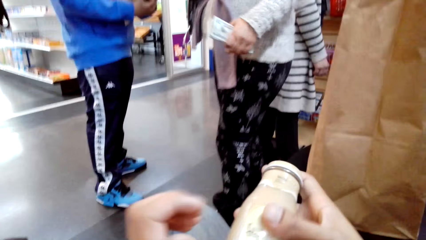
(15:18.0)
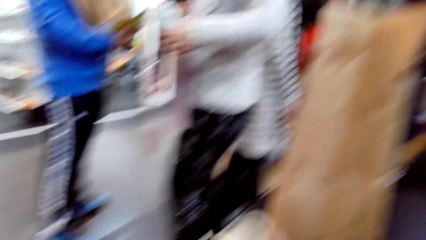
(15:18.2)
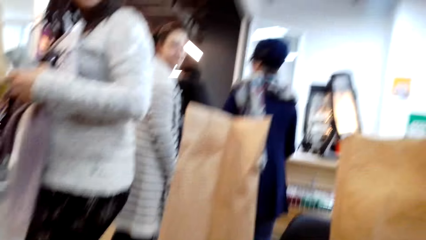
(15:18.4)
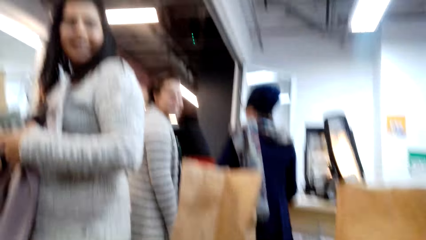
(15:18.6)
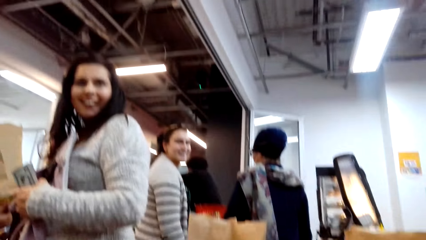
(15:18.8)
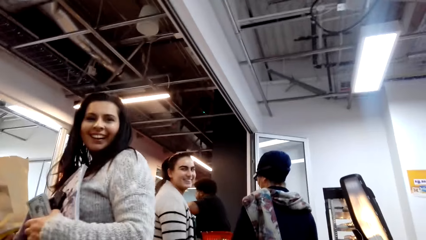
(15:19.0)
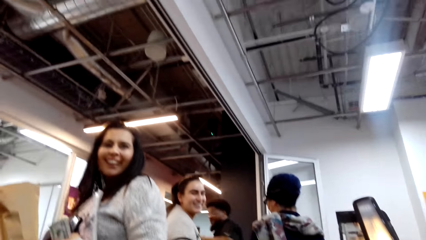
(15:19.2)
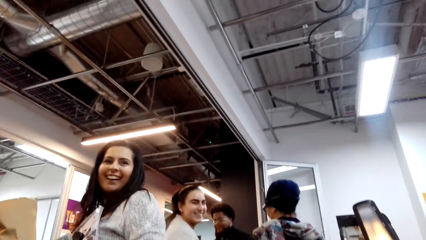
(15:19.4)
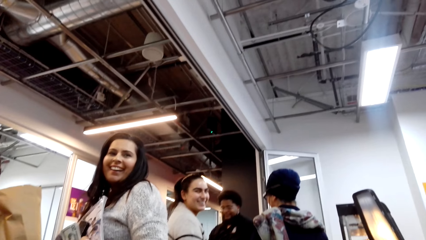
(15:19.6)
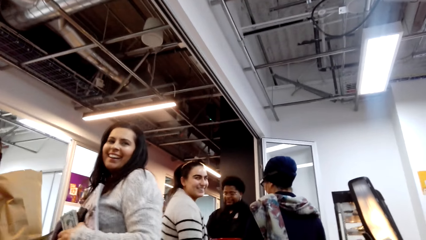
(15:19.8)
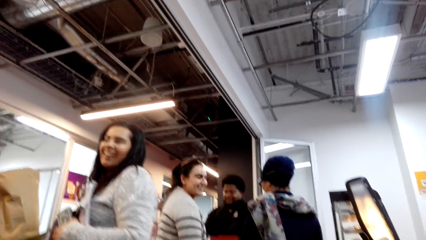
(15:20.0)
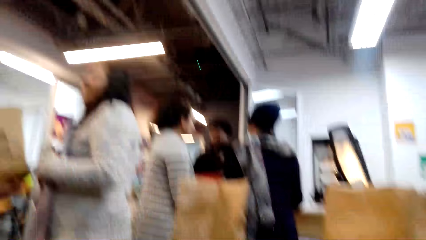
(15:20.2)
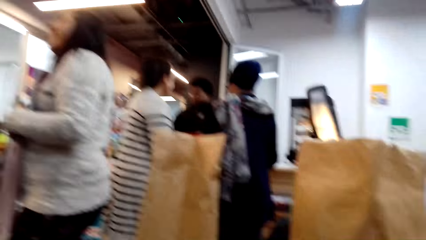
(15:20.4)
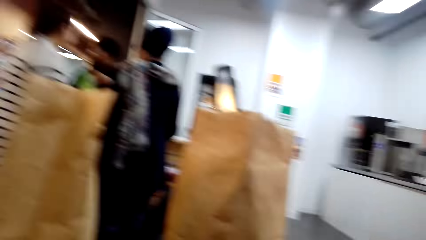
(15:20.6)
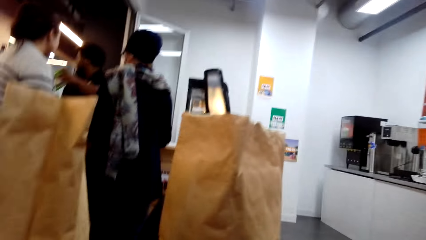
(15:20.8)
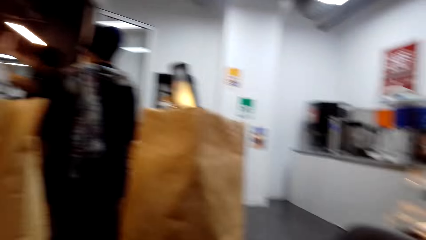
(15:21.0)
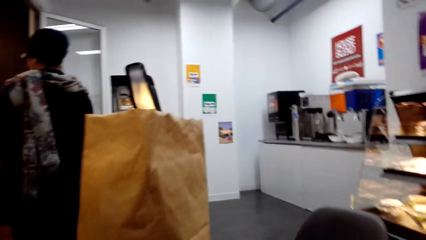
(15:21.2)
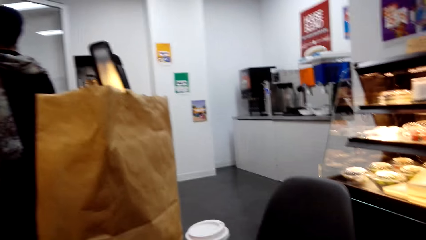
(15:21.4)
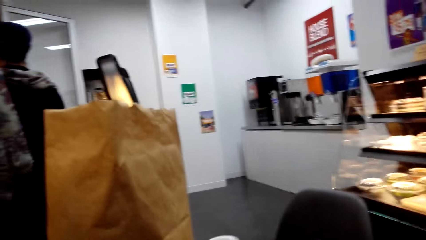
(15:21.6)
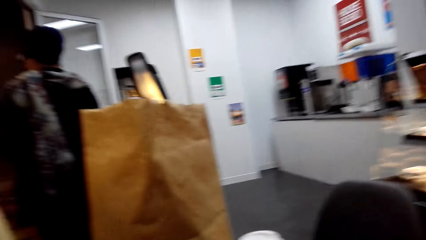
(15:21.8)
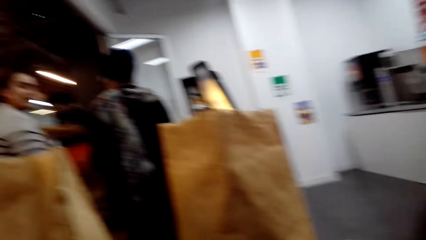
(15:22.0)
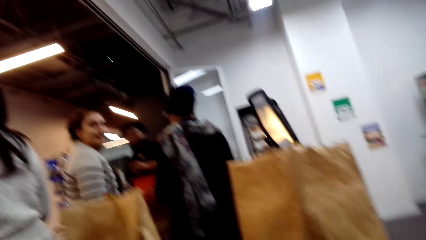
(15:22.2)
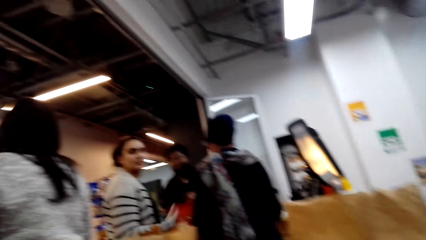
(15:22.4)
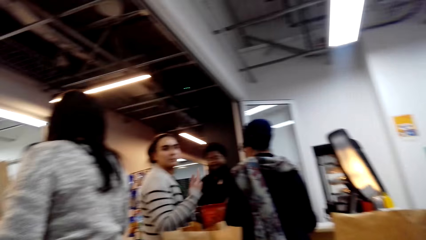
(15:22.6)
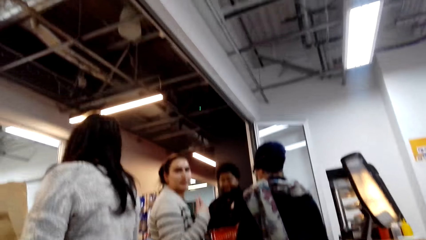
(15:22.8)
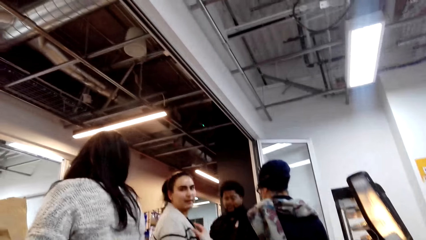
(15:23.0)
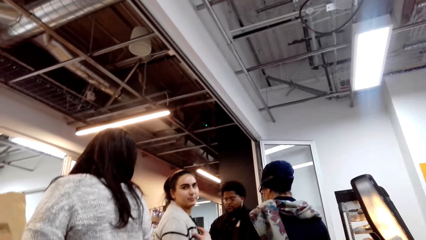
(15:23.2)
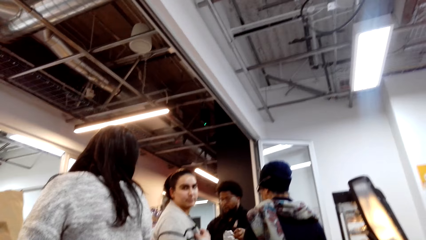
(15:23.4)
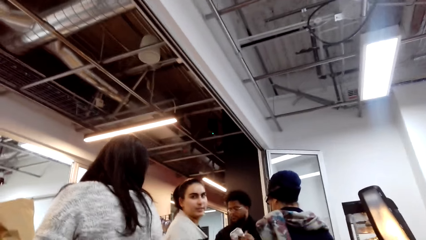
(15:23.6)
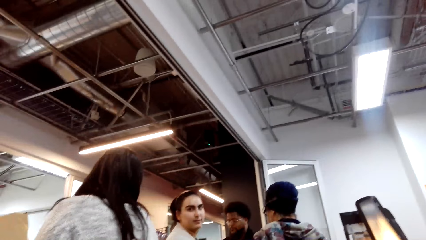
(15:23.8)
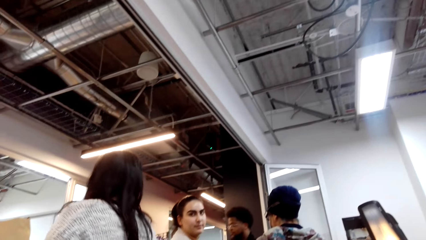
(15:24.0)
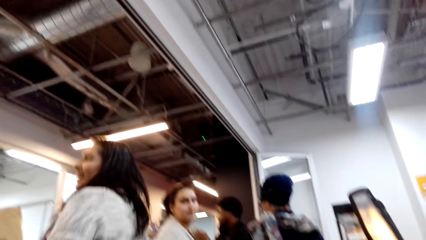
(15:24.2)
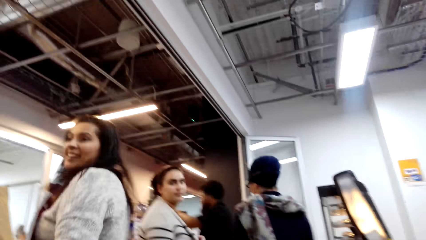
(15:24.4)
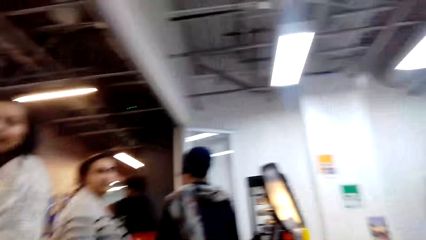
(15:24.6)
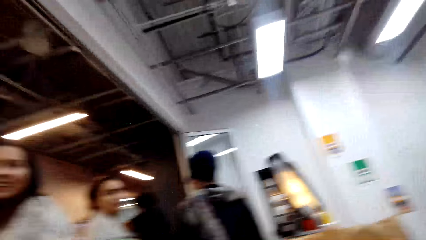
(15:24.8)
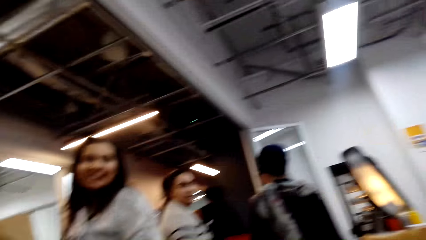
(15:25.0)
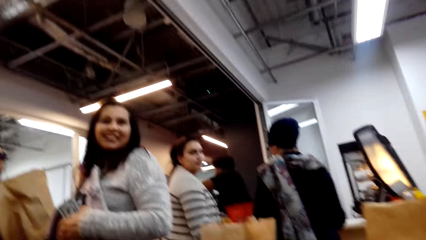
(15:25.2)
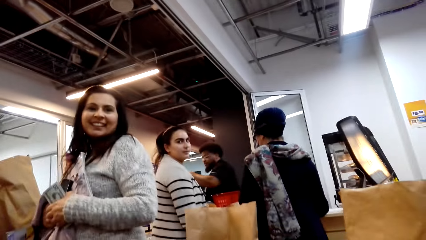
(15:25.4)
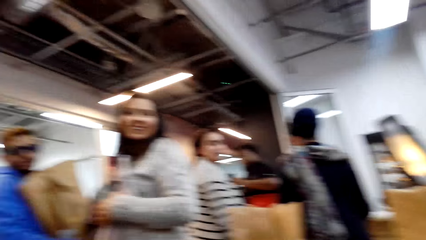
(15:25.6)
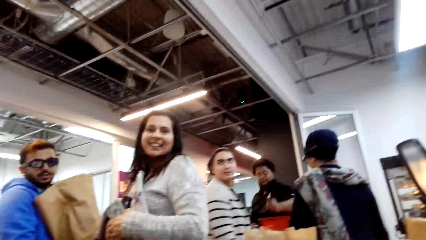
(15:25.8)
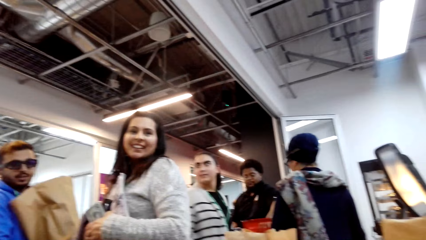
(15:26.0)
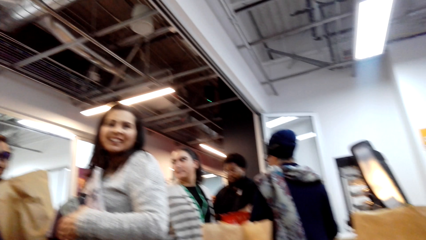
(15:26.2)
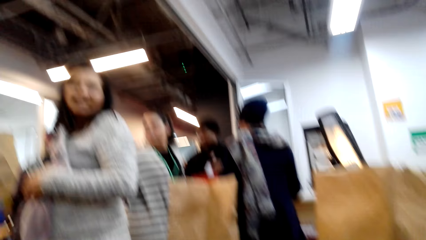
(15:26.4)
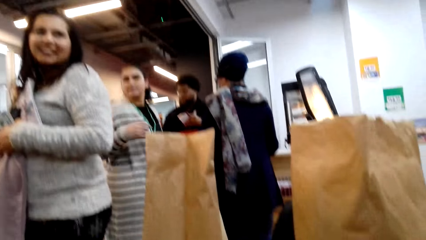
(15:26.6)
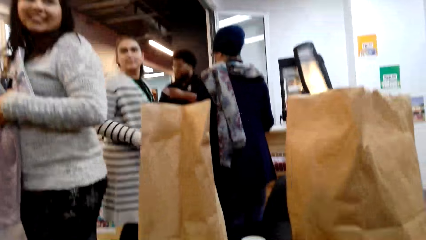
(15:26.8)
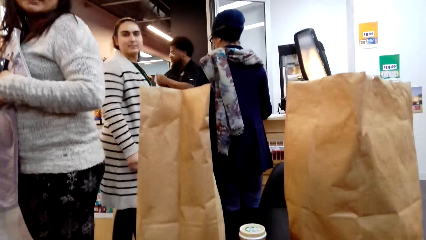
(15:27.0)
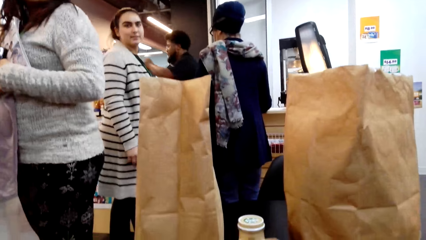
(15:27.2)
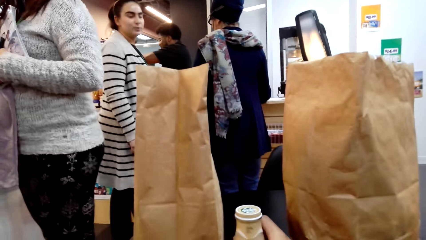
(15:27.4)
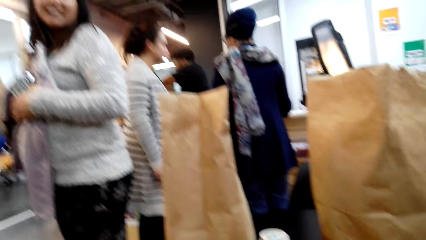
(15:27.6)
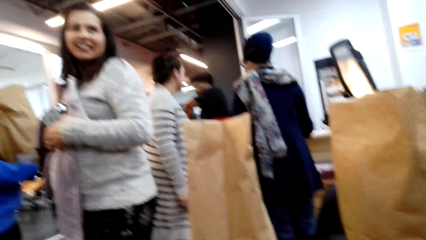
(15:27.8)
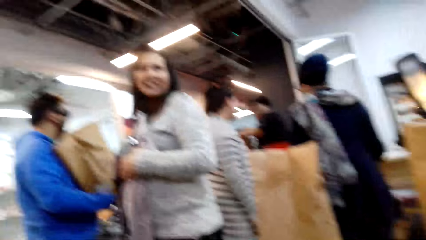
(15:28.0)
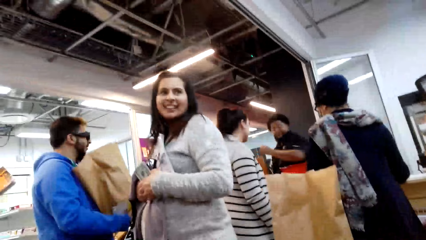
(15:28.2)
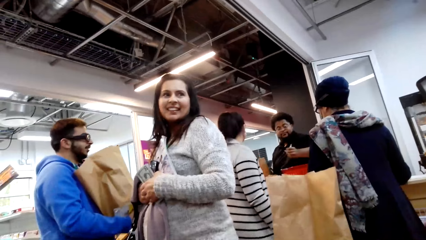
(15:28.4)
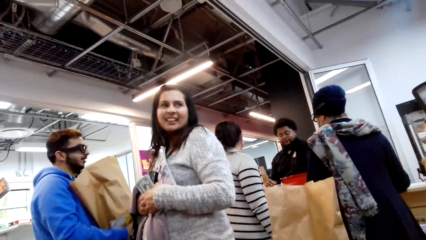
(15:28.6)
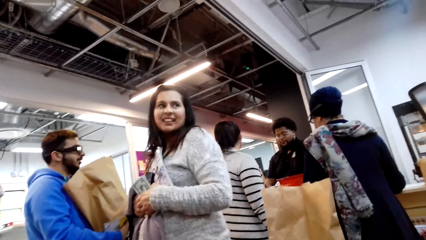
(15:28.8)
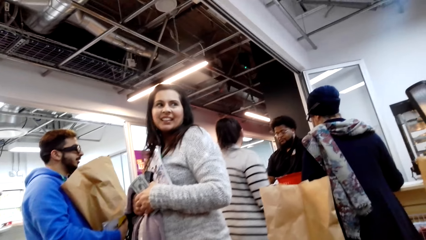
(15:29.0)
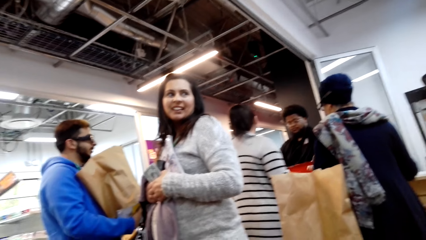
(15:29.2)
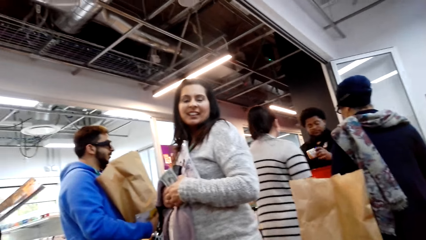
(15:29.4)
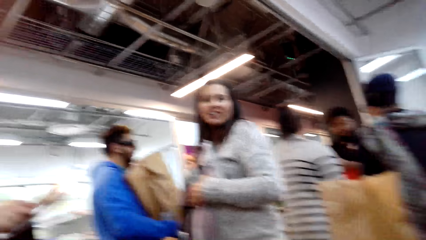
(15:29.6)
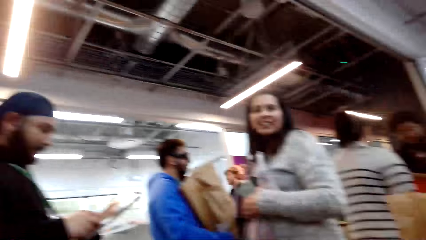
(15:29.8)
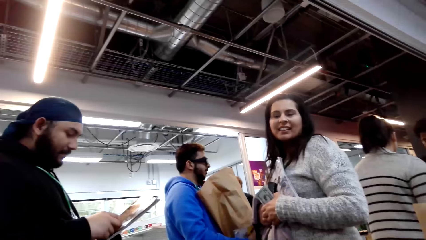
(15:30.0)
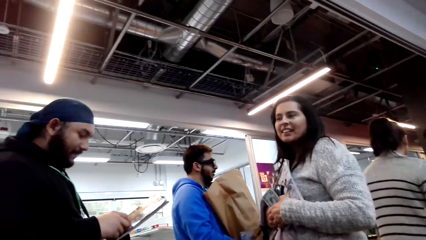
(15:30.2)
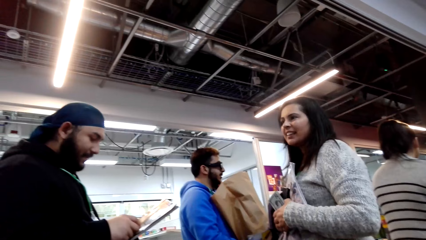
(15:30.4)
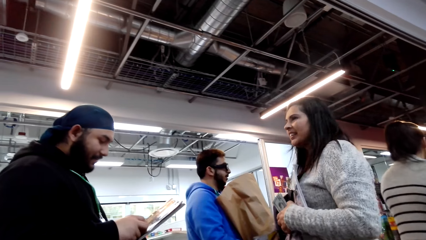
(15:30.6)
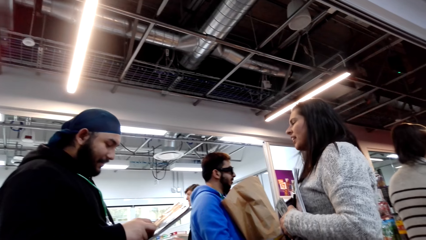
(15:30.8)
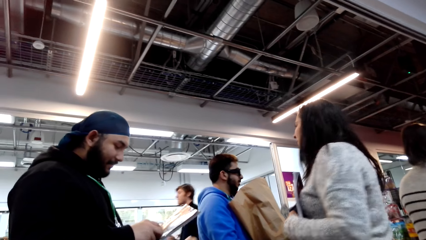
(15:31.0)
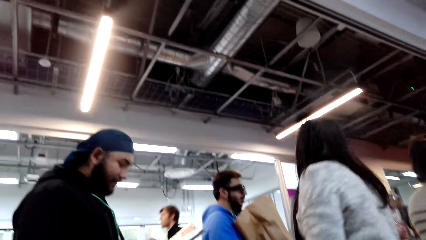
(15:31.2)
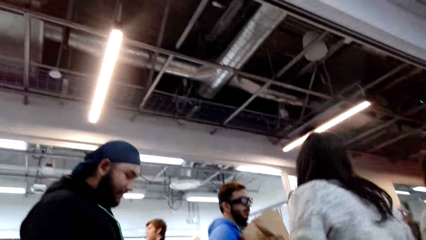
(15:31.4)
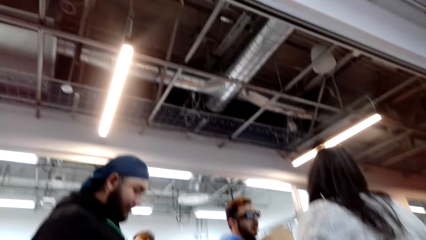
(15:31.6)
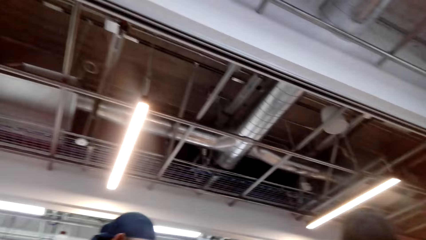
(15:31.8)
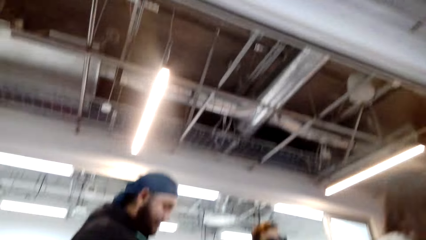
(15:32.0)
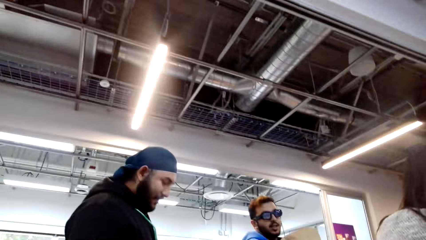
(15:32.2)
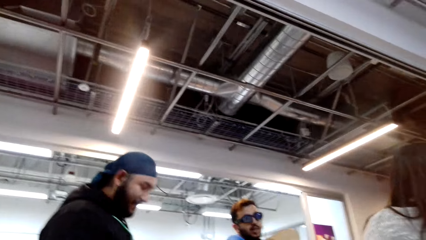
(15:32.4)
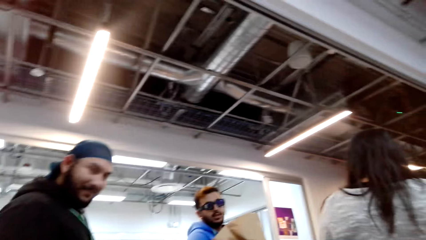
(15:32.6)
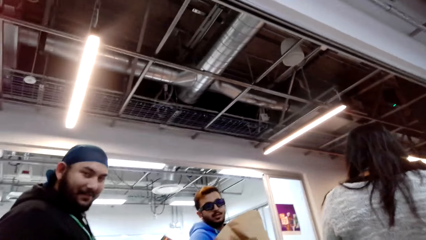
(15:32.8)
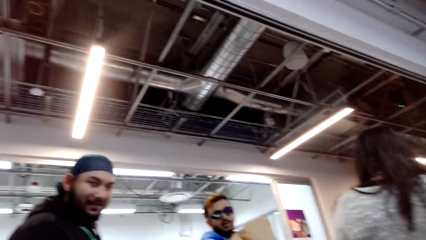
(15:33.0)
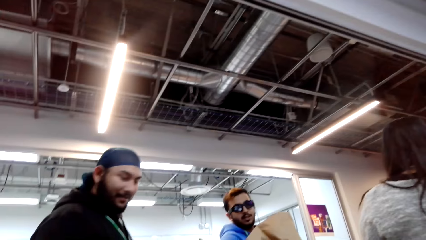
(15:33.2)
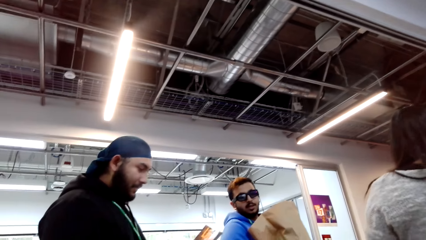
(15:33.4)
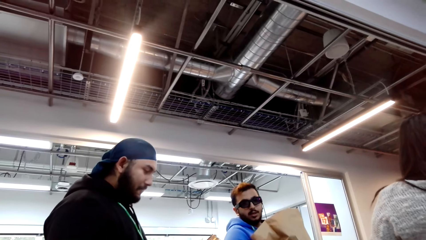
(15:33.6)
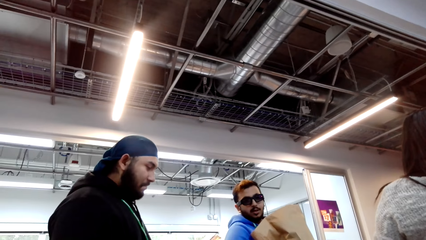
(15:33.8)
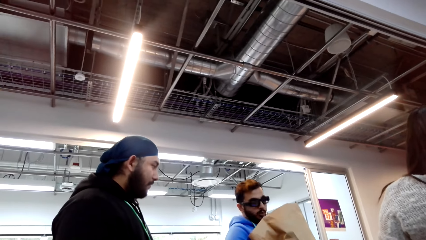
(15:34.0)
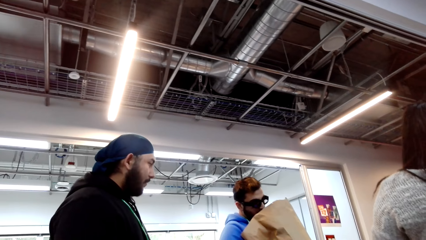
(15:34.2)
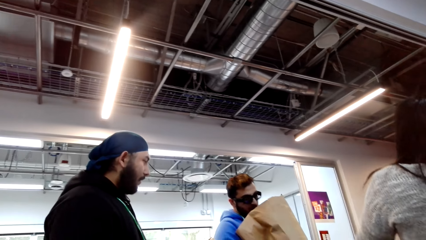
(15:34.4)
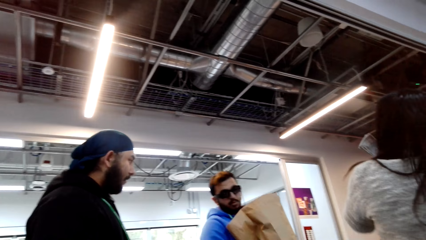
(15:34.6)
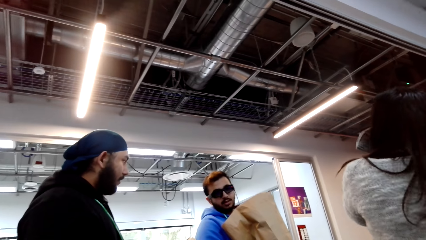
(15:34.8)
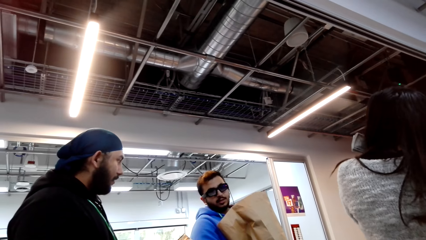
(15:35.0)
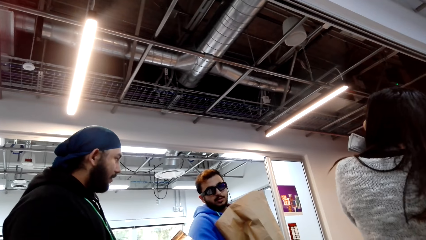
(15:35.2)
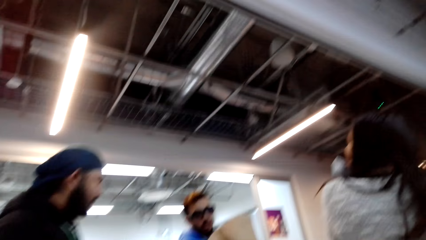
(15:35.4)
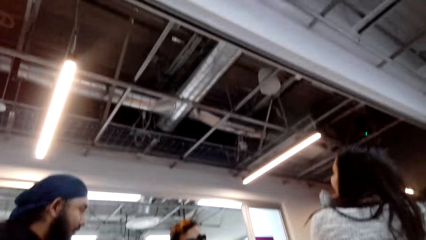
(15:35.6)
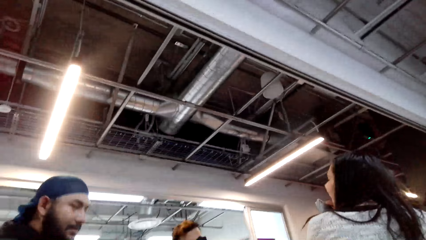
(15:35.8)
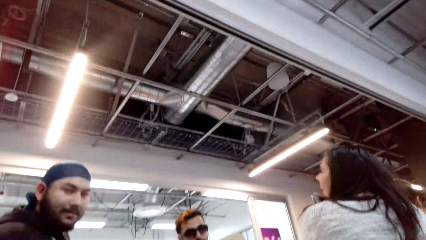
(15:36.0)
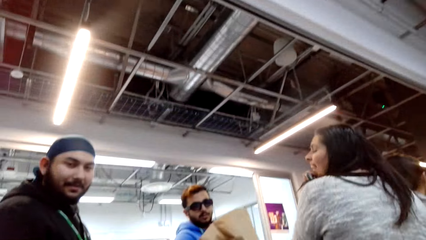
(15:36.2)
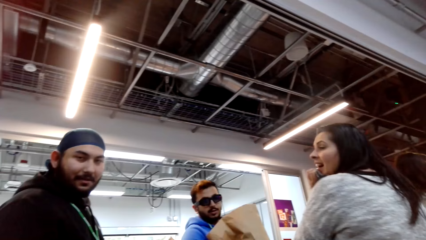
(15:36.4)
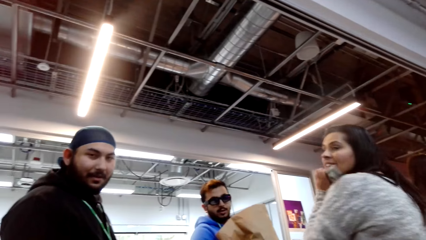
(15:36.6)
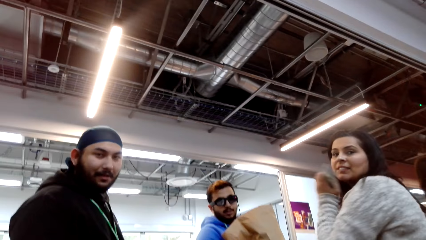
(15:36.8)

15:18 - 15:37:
The camera wearer shakes a yoghurt. A man talks to the camera wearer.
